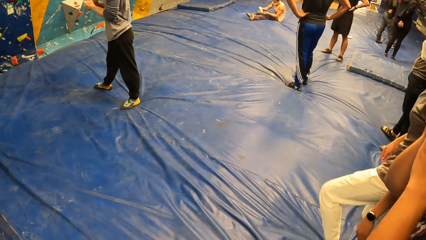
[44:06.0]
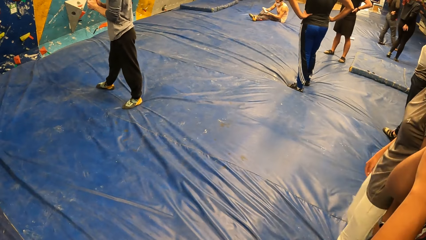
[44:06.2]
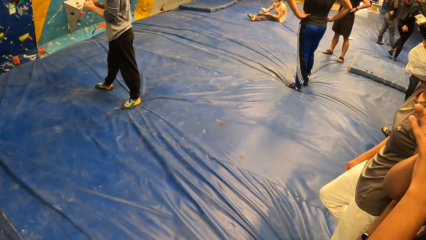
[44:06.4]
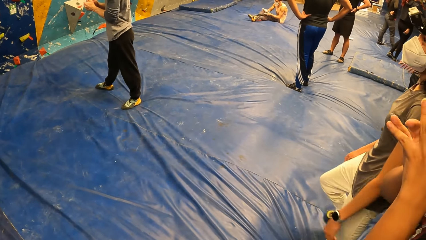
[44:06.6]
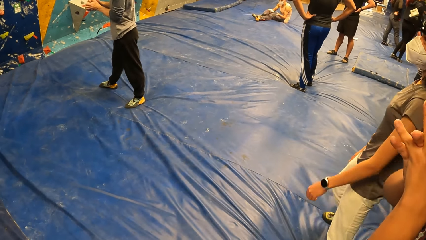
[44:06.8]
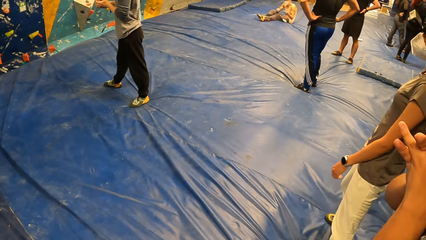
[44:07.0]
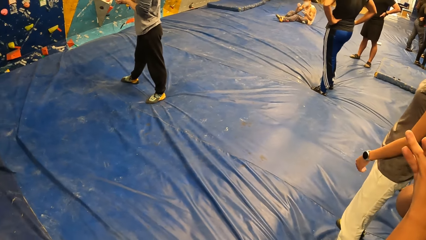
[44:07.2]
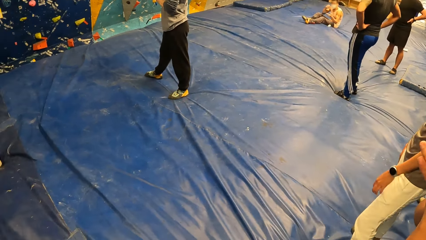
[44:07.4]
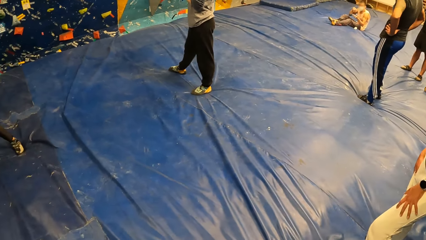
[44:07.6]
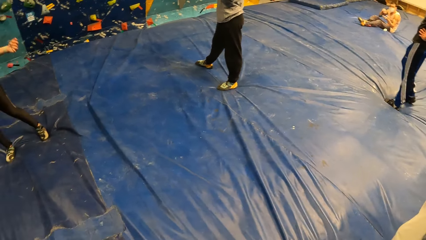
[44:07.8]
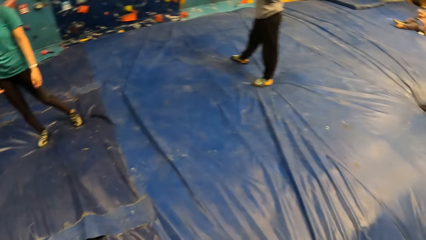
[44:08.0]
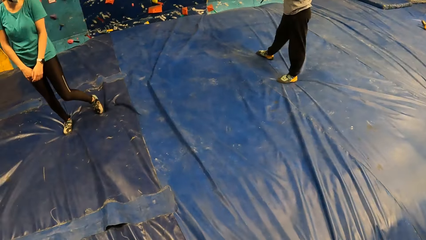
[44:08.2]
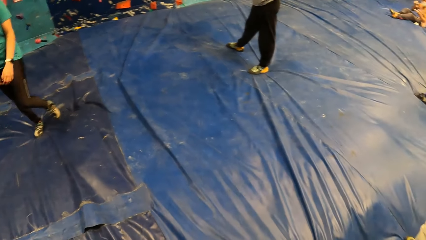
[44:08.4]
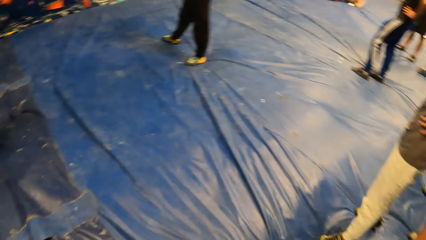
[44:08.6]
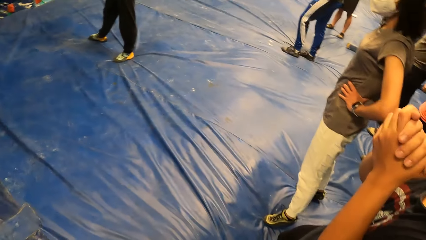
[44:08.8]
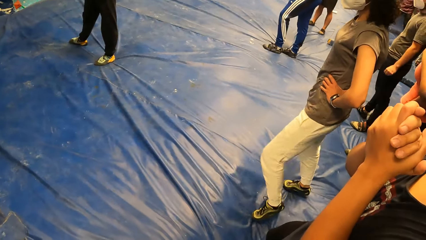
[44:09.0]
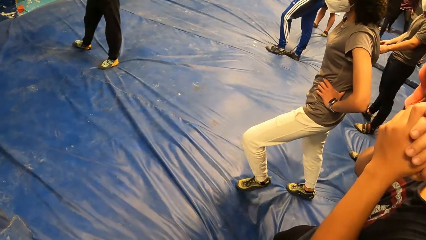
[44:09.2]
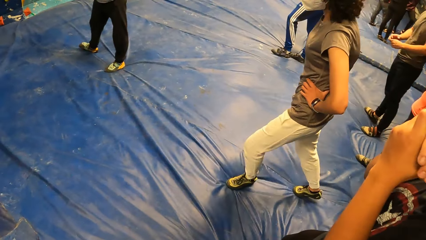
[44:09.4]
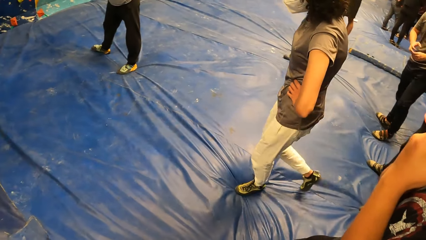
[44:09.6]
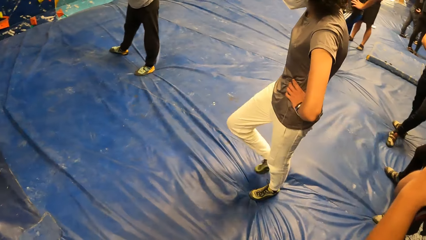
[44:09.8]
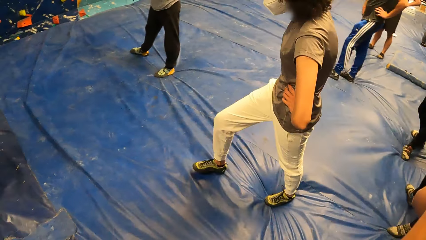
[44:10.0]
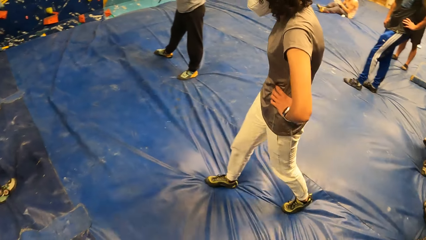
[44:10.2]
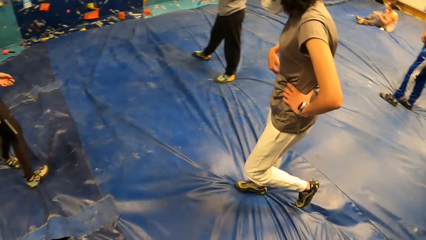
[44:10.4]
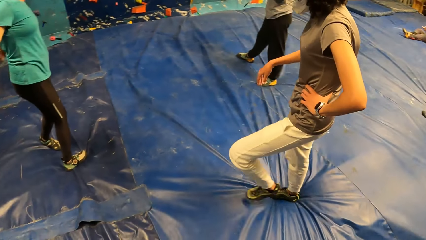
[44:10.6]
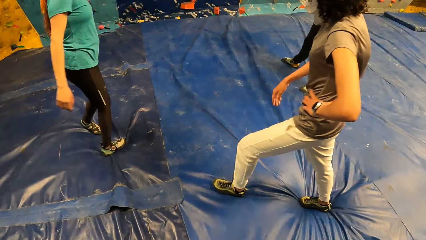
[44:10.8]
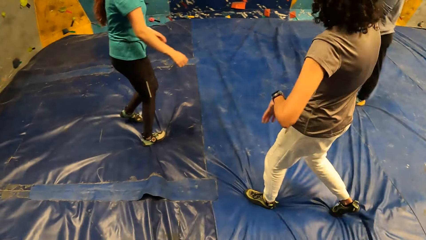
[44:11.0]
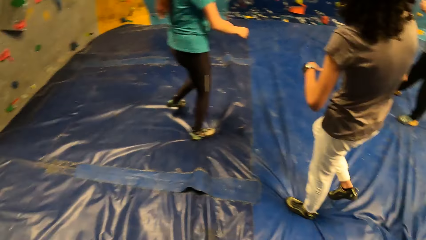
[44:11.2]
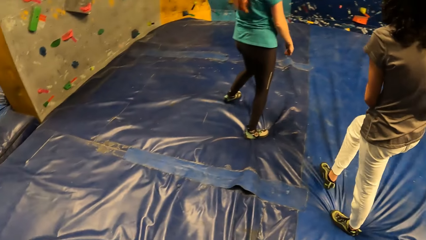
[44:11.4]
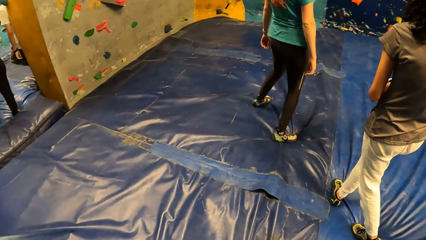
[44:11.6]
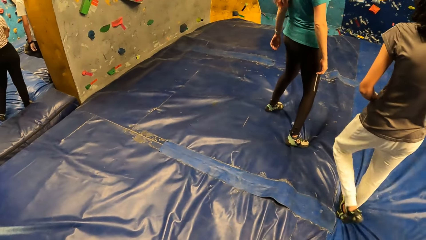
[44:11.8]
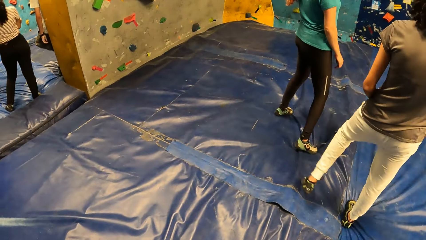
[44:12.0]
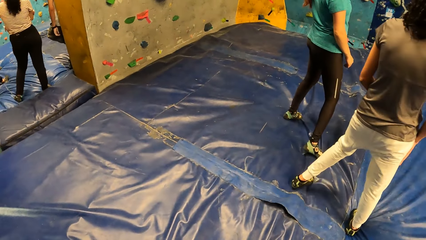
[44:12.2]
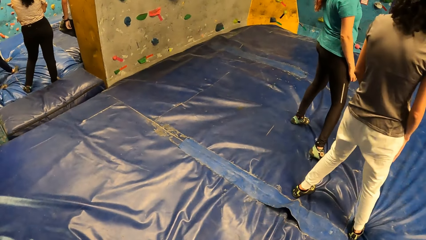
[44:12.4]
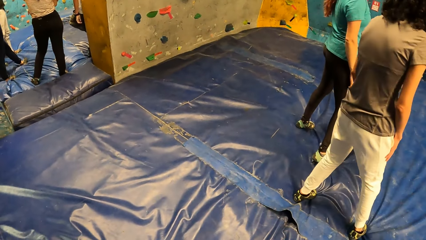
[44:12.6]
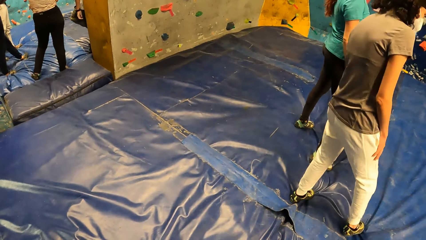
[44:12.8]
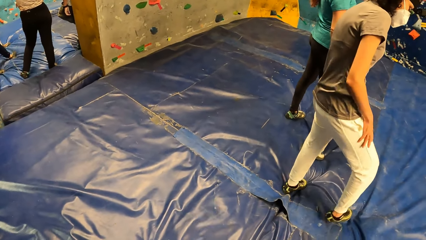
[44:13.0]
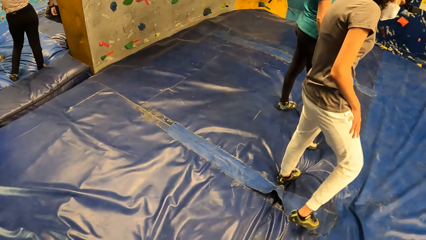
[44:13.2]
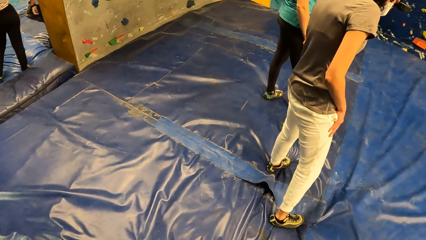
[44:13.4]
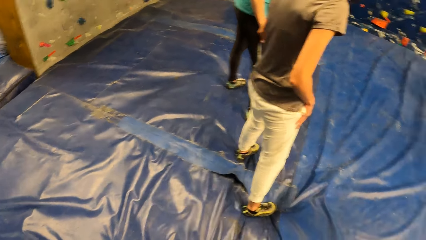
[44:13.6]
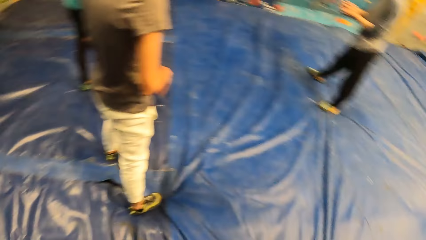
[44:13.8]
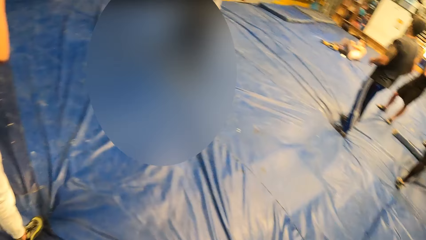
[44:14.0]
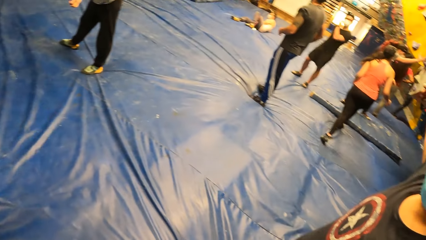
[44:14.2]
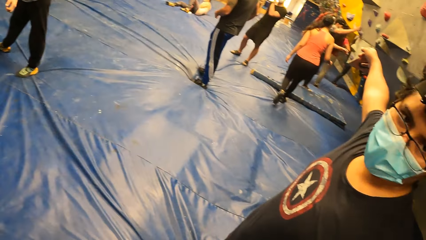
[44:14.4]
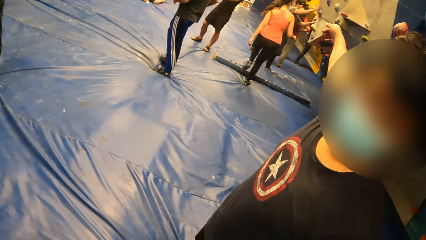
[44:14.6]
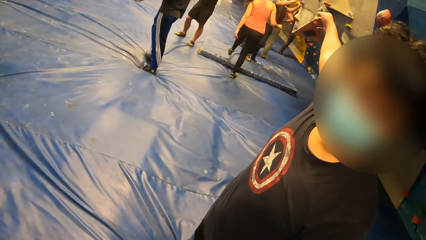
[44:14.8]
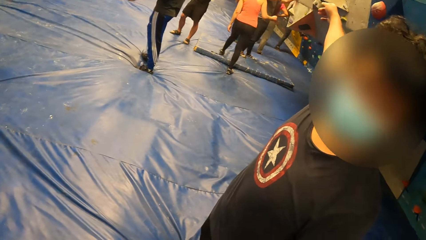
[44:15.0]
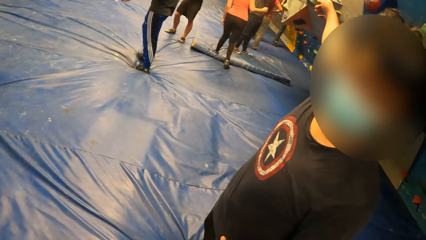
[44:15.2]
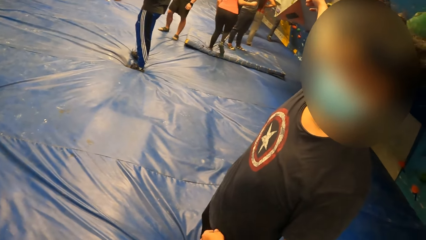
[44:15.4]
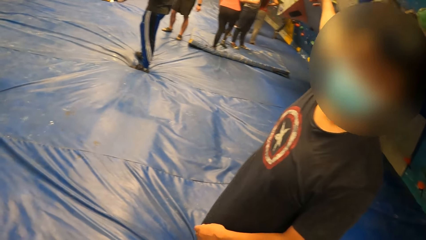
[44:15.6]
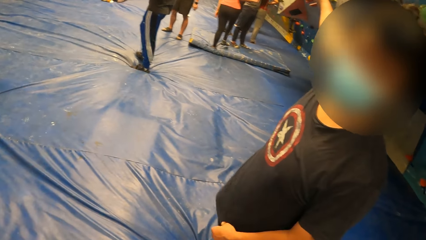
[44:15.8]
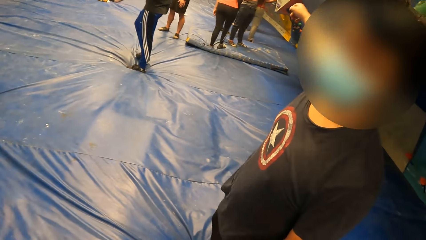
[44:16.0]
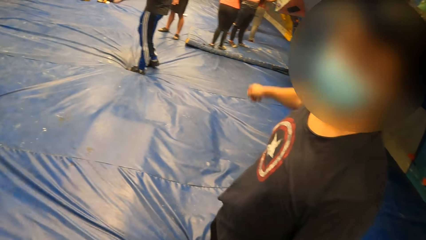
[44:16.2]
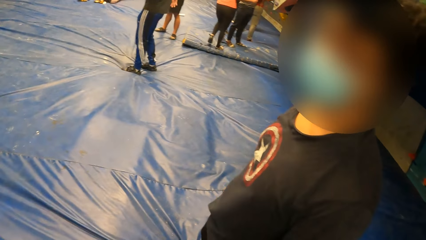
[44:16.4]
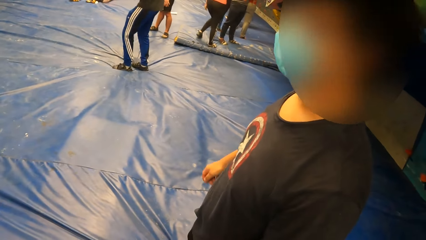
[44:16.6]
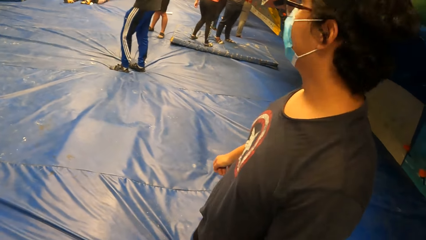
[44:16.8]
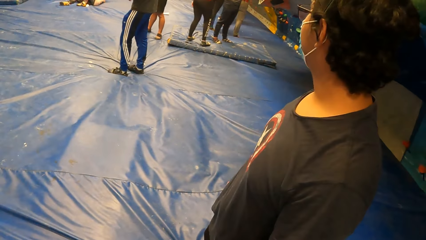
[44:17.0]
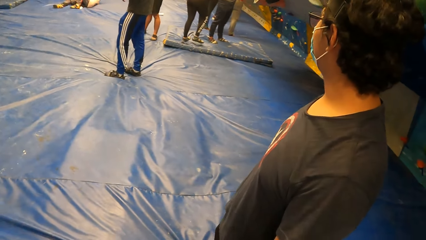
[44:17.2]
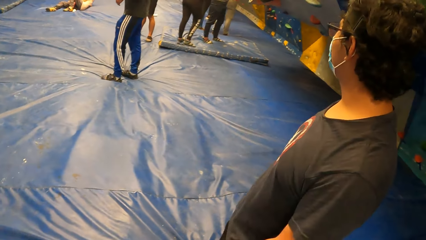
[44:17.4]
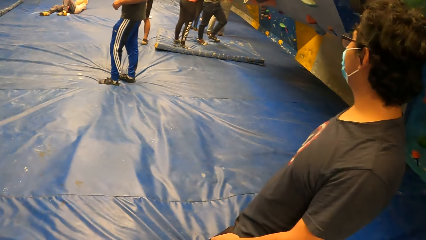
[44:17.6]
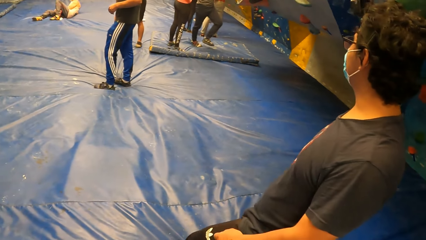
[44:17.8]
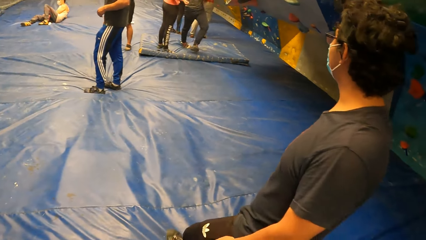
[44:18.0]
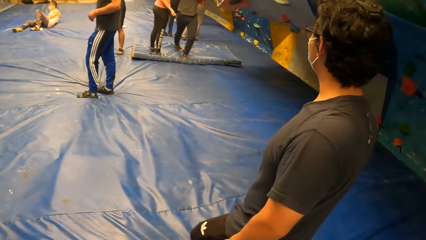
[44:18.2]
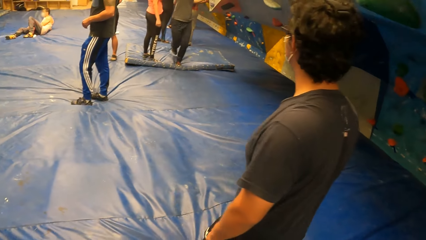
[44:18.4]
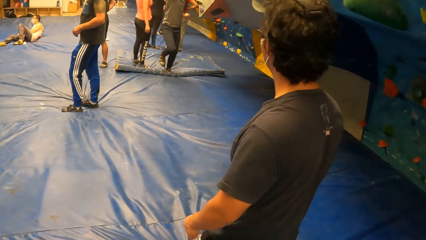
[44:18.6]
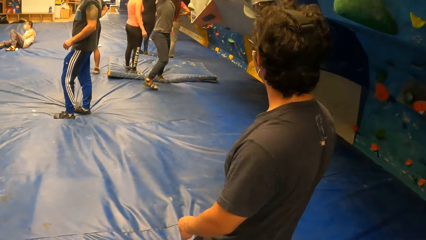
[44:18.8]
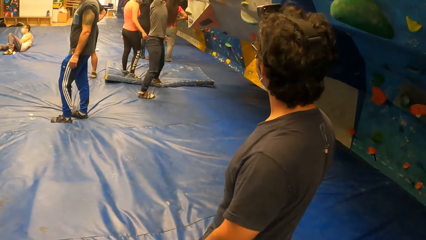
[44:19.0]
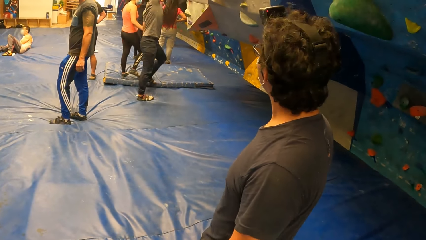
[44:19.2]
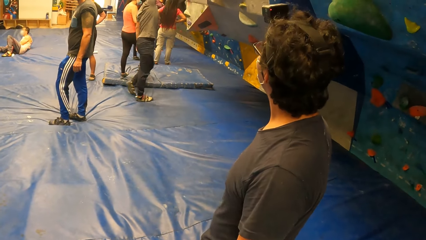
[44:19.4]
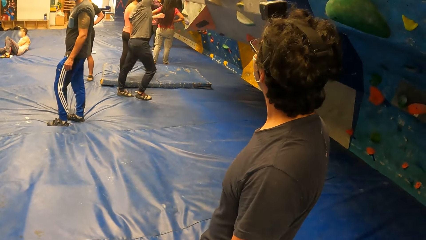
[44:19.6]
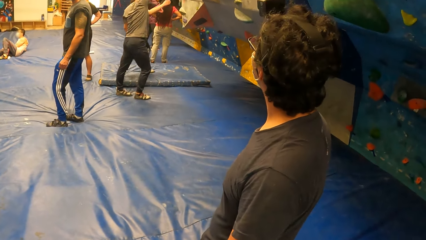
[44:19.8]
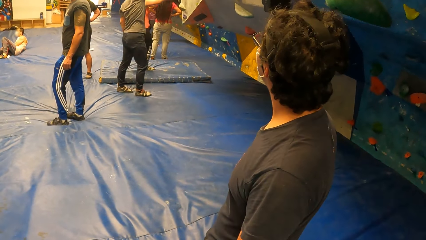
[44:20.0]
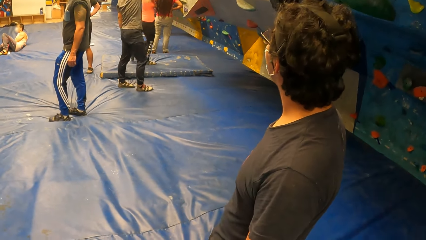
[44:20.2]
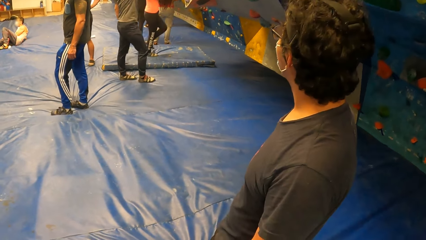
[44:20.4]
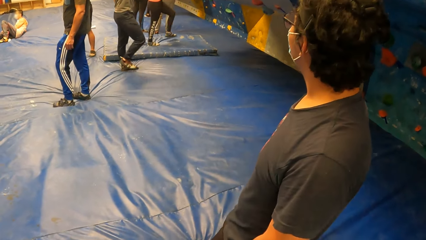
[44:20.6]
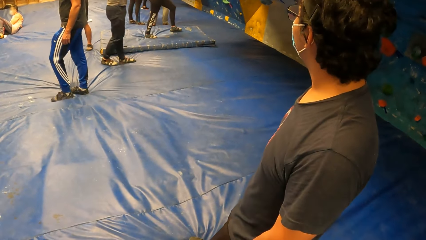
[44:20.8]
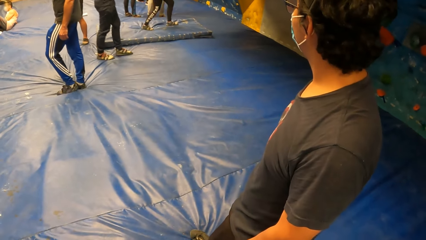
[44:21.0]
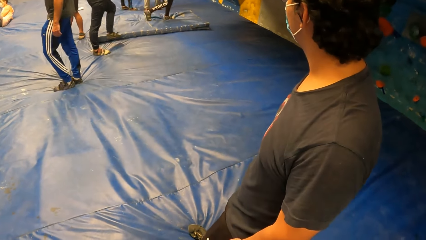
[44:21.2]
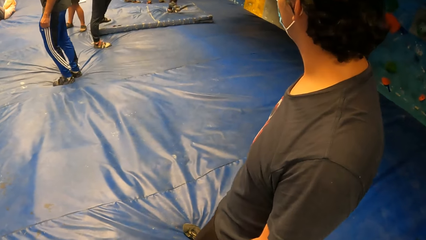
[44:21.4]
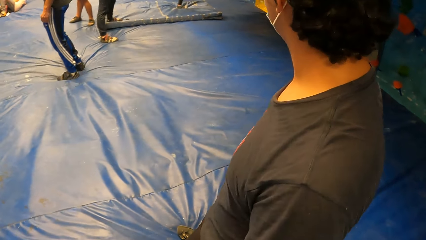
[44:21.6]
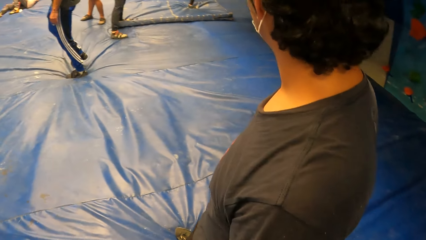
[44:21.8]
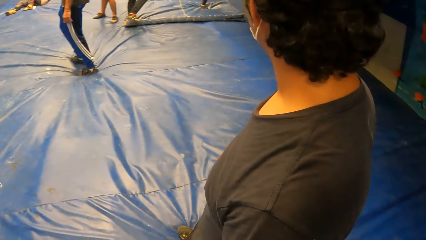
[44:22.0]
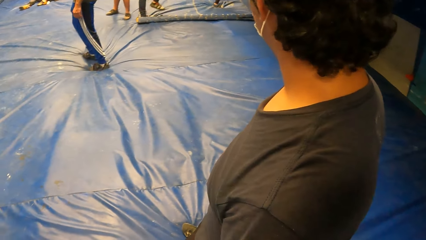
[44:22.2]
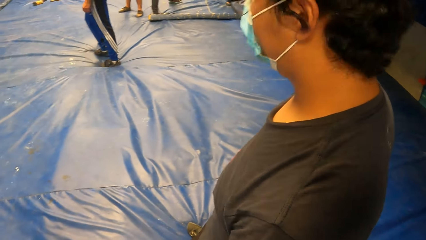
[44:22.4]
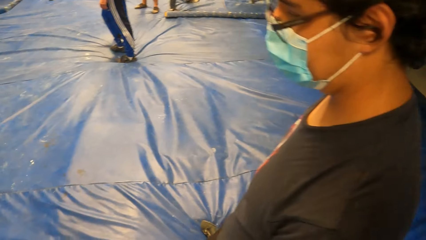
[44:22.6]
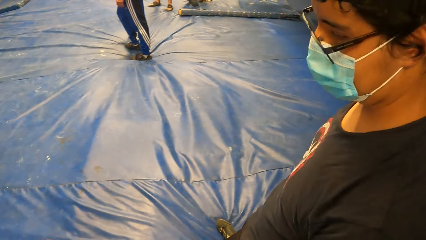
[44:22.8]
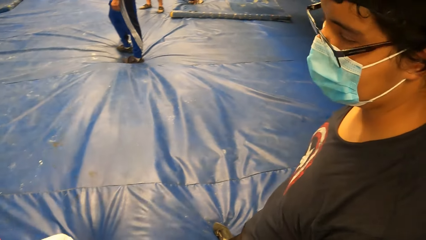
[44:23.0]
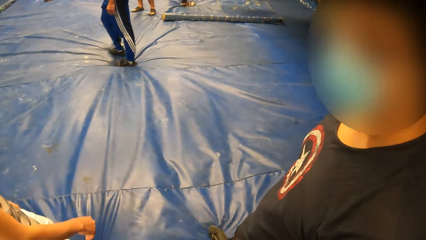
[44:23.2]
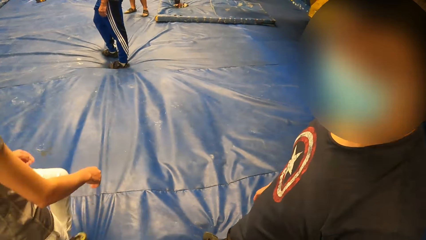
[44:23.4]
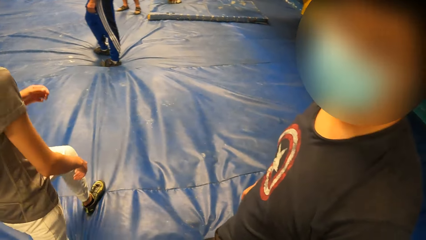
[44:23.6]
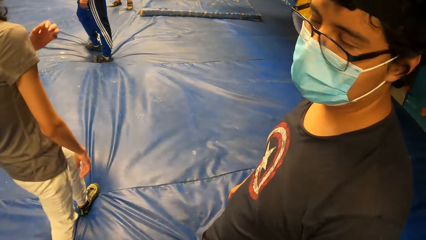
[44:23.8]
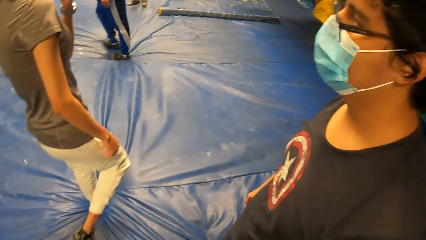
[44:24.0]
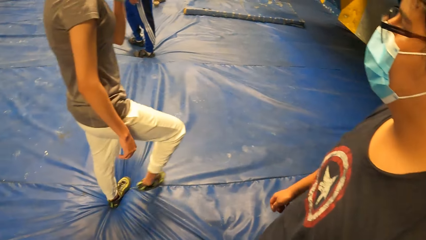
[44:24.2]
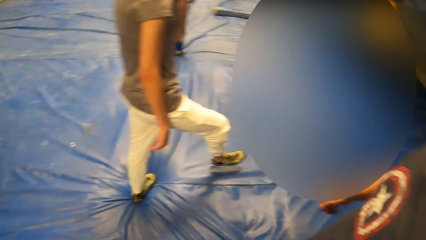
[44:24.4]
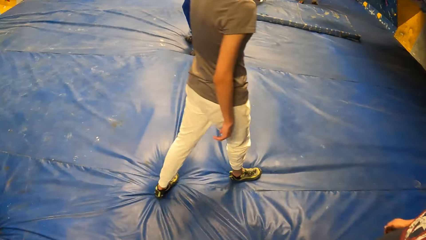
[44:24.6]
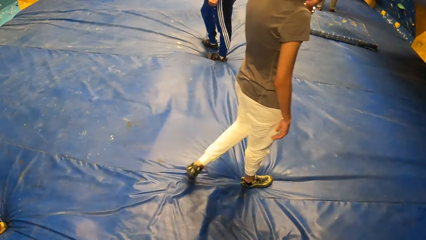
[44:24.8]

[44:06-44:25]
The camera wearer turns around the room. They look at a man.
